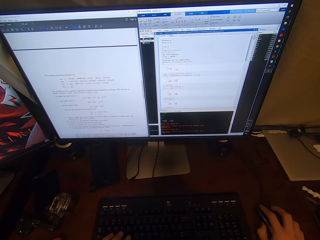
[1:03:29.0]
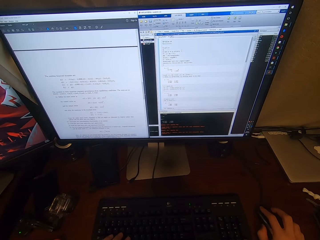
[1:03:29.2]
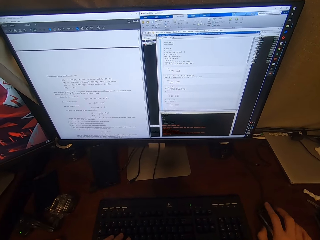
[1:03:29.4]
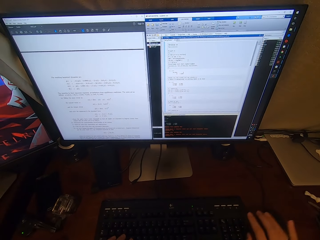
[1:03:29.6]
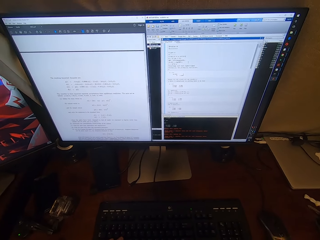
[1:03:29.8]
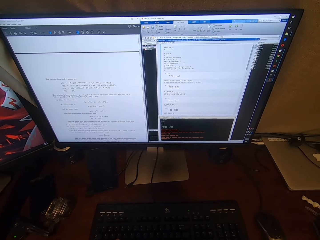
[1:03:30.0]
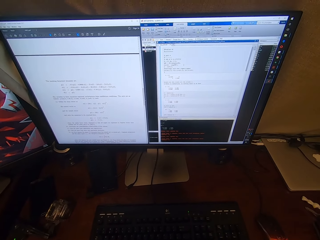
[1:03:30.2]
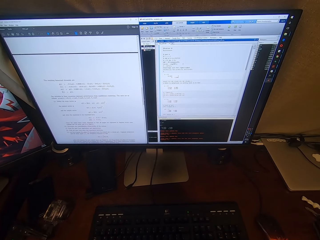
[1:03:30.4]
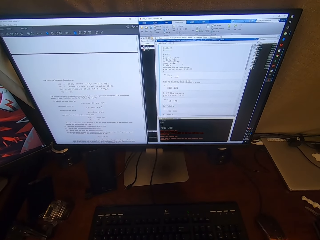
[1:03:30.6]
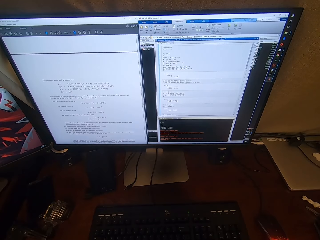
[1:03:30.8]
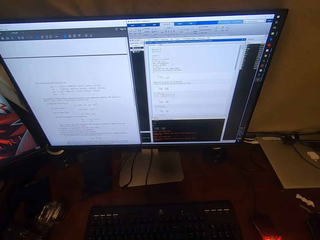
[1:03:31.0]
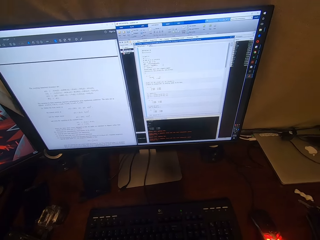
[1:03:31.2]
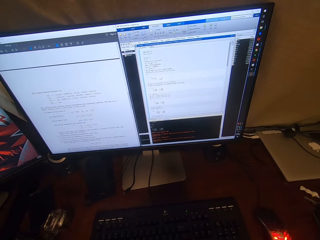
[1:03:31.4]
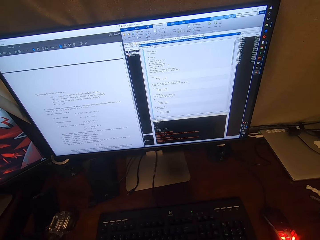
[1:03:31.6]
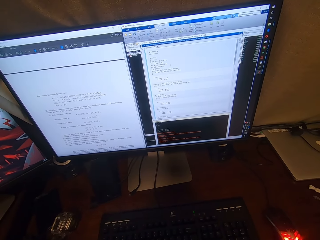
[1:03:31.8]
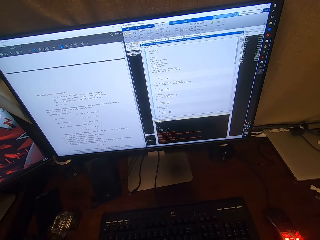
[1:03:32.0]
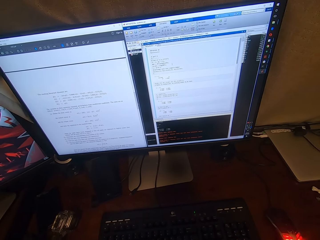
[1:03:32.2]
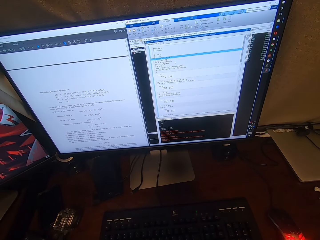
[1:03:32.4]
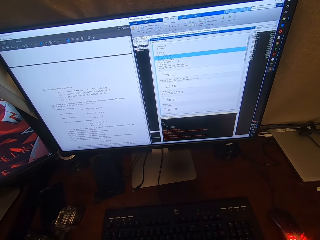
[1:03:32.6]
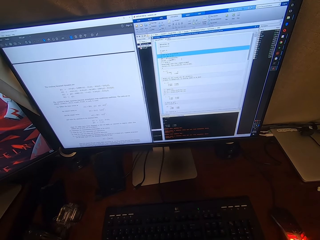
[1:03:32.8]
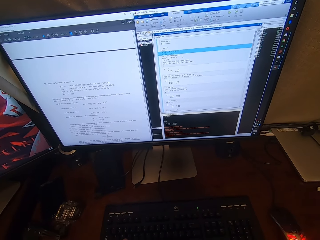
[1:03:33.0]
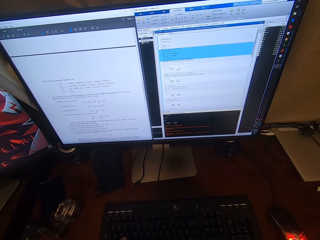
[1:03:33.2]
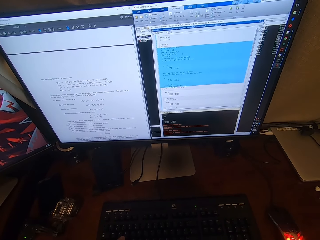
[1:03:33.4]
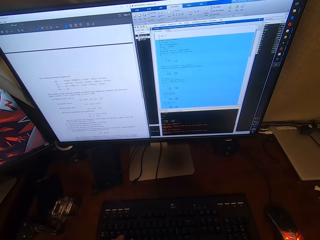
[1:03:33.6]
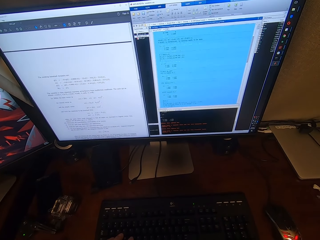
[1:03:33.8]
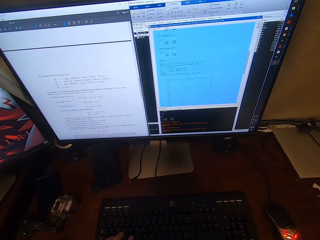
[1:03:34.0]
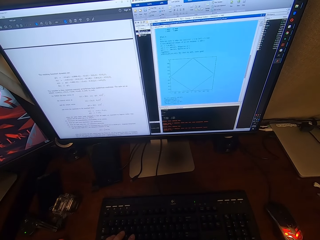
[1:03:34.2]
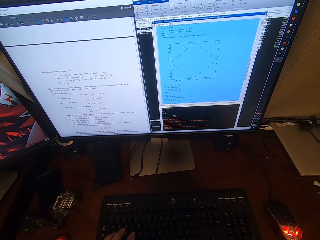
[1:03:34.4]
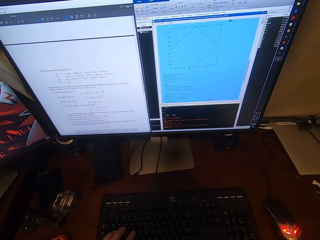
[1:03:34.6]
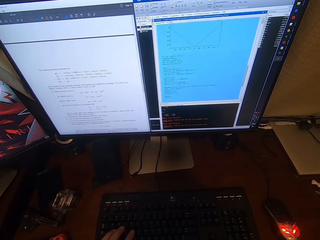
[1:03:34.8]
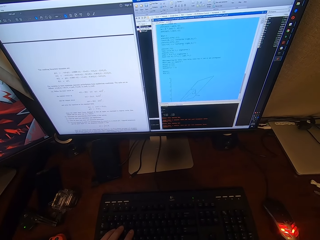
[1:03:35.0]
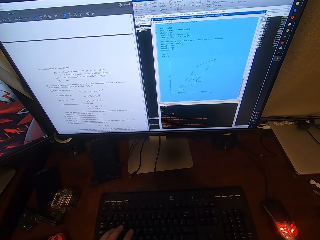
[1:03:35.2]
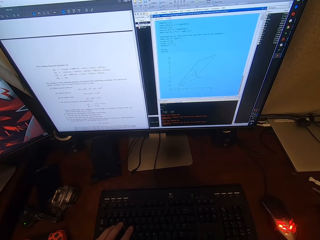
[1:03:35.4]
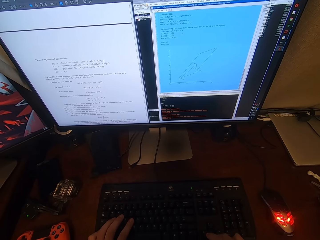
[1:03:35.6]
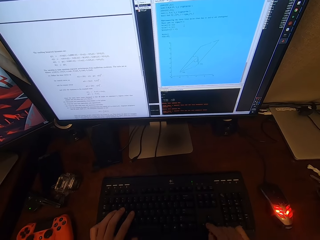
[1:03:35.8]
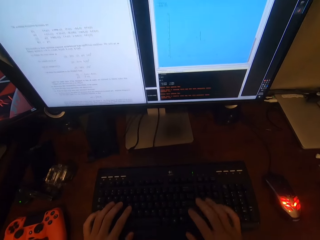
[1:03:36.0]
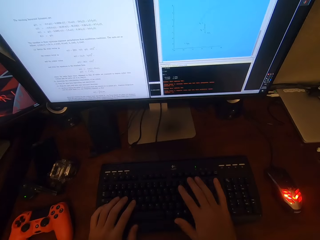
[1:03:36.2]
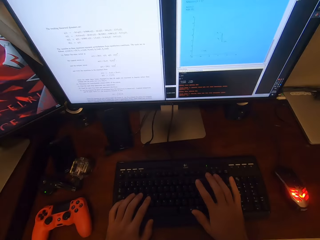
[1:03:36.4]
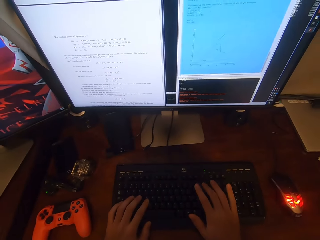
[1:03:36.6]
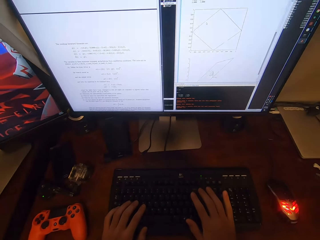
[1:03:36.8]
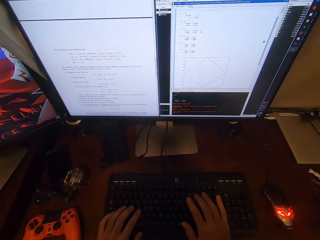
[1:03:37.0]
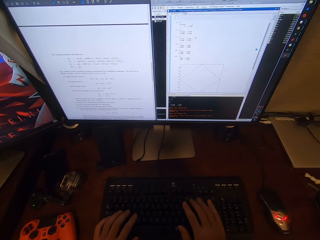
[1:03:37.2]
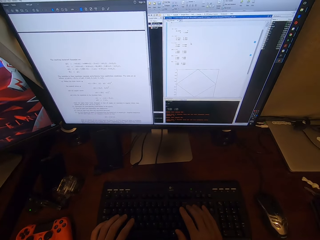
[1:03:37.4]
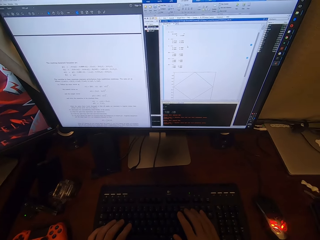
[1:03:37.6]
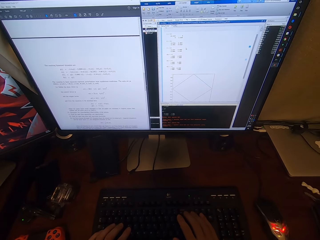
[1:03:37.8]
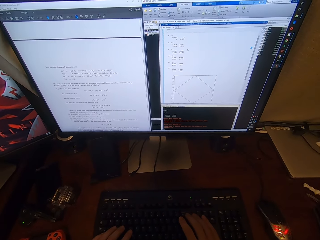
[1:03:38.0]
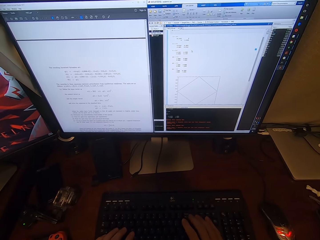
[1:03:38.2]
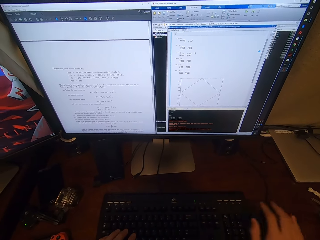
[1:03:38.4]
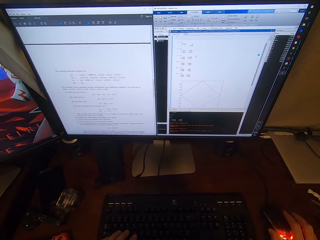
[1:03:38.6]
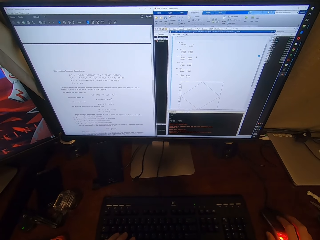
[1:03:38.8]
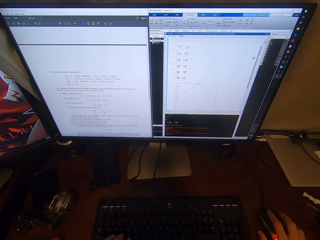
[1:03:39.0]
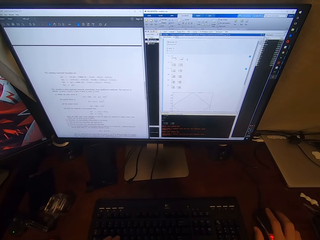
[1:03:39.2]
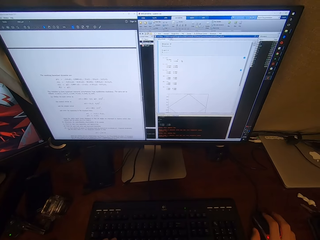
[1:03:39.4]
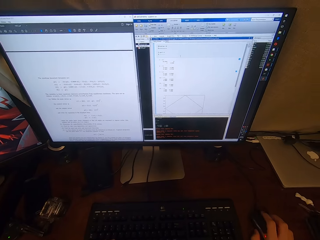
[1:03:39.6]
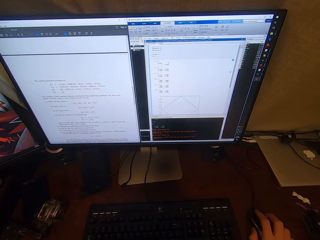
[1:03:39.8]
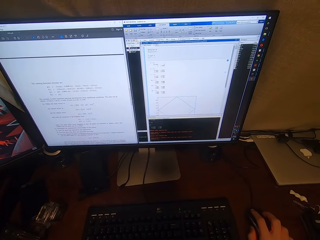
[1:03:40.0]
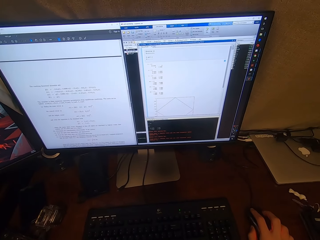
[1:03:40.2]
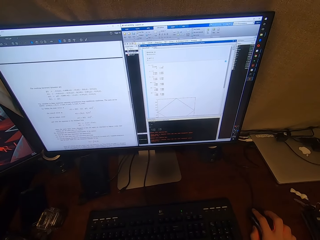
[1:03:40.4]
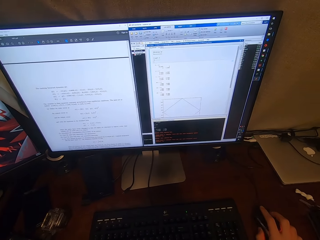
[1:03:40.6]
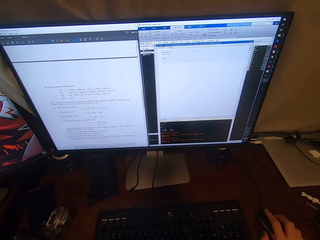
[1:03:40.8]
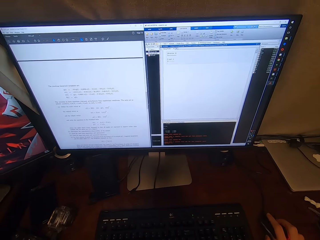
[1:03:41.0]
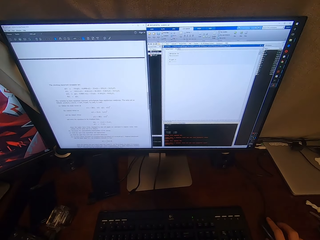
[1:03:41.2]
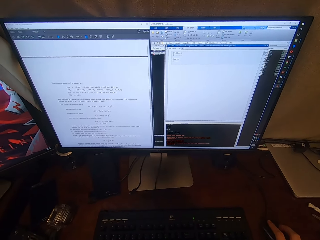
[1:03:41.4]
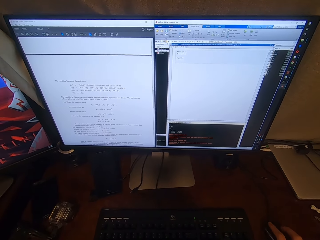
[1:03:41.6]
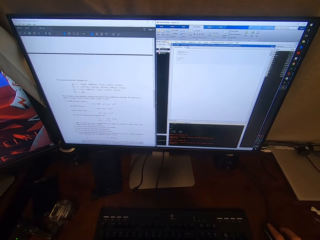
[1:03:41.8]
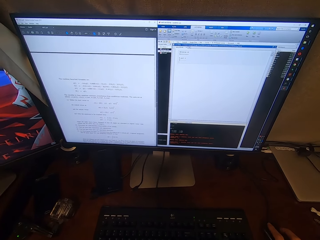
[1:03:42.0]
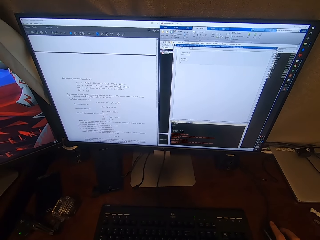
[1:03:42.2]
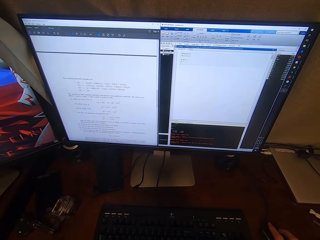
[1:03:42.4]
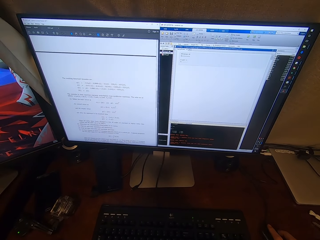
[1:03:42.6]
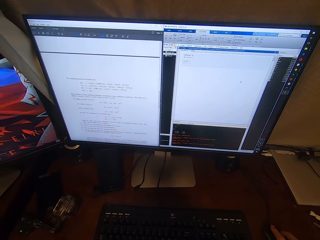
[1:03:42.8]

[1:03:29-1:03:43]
The camera wearer moves the mouse cursor on the screen. They press on the keyboard keys of the desktop. They operate the desktop with the mouse. They hold the mouse. They move the mouse cursor on the screen.

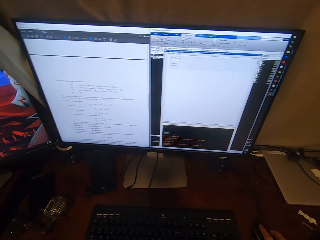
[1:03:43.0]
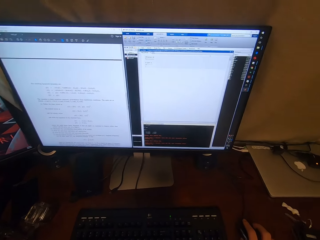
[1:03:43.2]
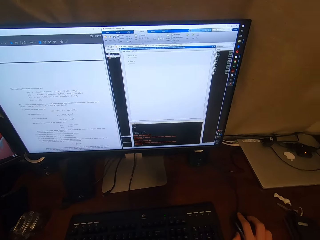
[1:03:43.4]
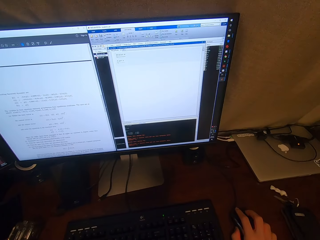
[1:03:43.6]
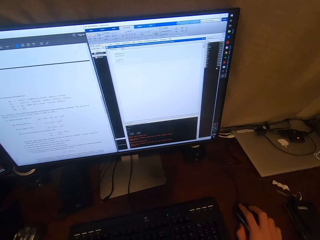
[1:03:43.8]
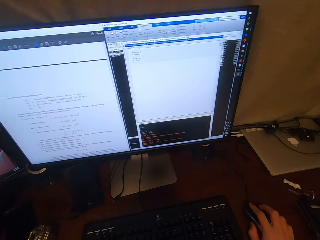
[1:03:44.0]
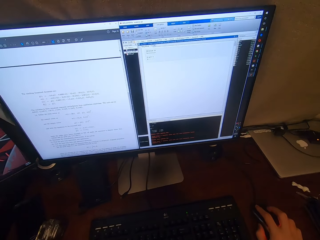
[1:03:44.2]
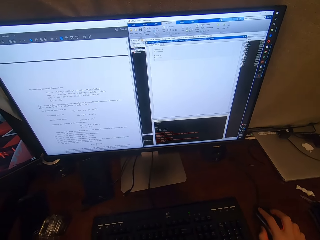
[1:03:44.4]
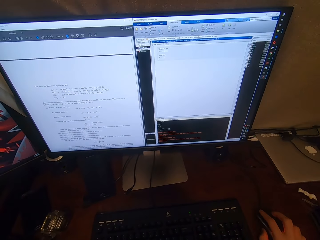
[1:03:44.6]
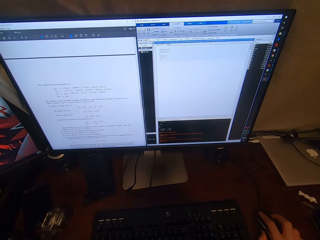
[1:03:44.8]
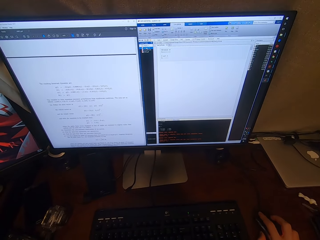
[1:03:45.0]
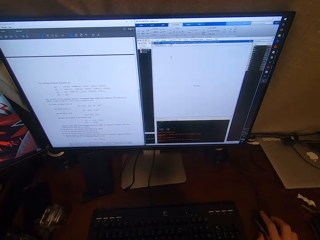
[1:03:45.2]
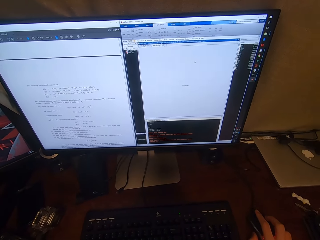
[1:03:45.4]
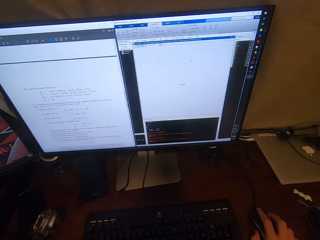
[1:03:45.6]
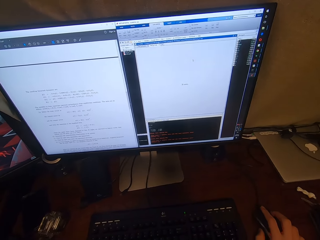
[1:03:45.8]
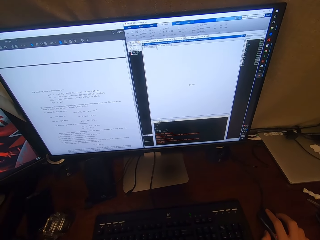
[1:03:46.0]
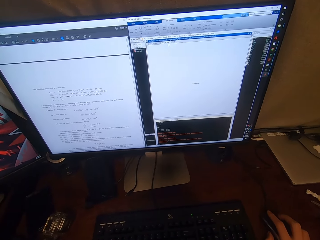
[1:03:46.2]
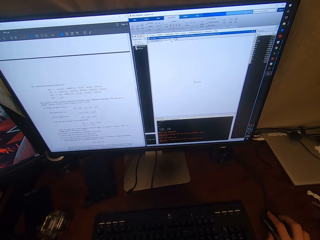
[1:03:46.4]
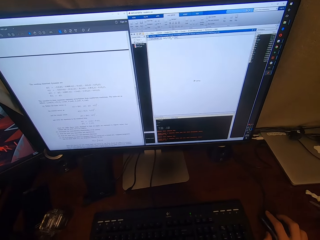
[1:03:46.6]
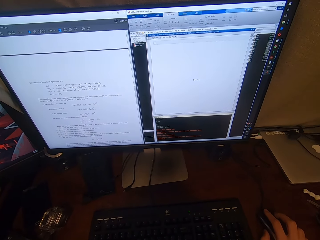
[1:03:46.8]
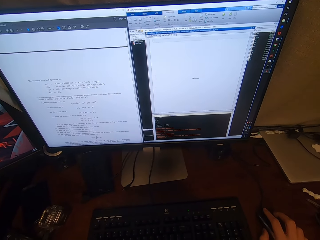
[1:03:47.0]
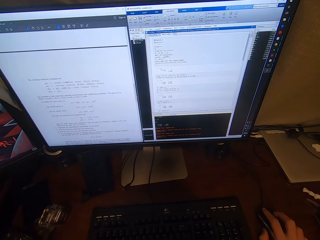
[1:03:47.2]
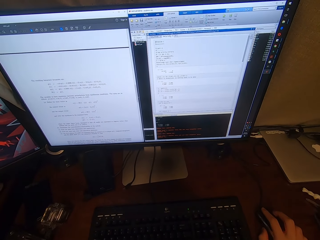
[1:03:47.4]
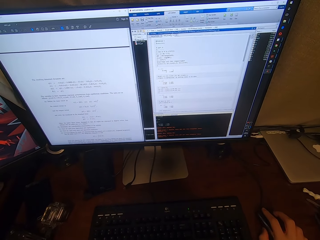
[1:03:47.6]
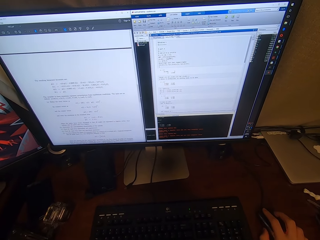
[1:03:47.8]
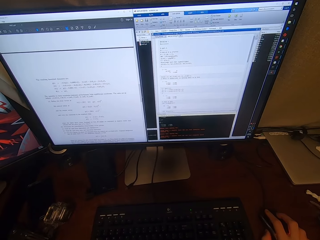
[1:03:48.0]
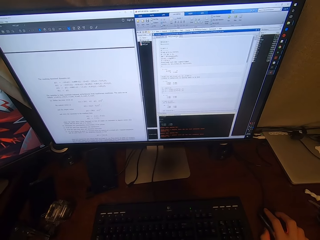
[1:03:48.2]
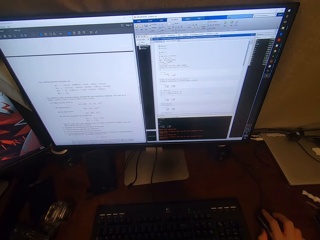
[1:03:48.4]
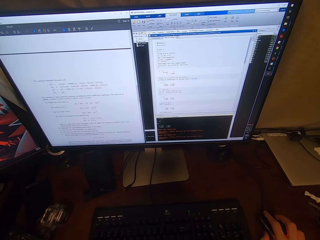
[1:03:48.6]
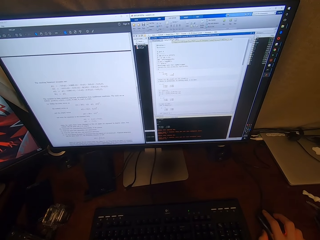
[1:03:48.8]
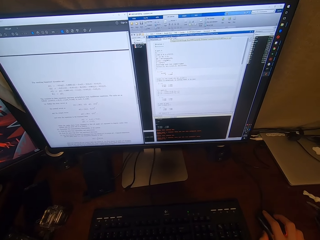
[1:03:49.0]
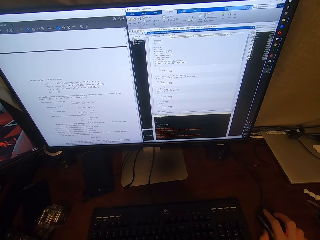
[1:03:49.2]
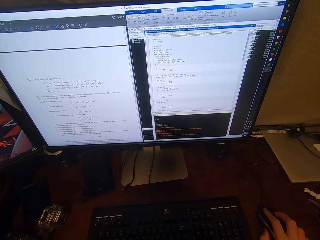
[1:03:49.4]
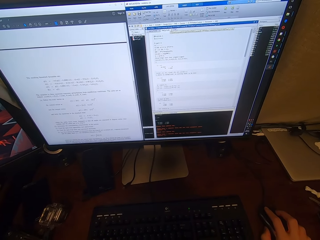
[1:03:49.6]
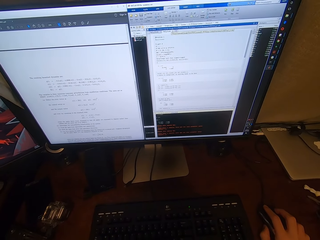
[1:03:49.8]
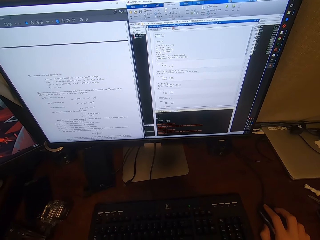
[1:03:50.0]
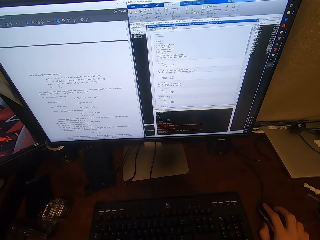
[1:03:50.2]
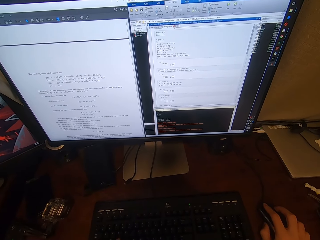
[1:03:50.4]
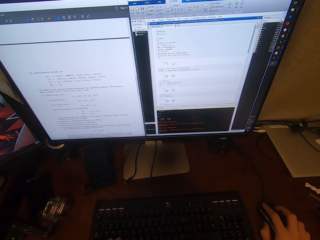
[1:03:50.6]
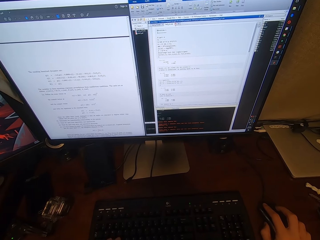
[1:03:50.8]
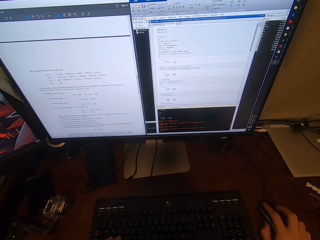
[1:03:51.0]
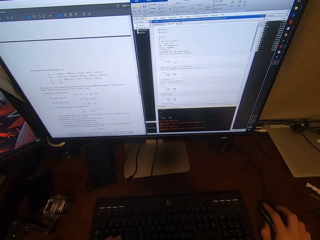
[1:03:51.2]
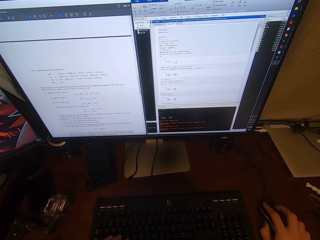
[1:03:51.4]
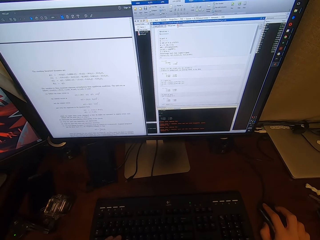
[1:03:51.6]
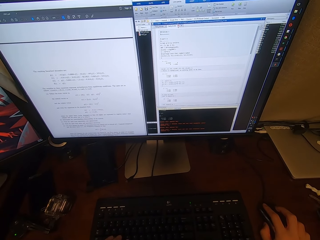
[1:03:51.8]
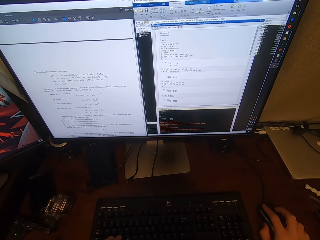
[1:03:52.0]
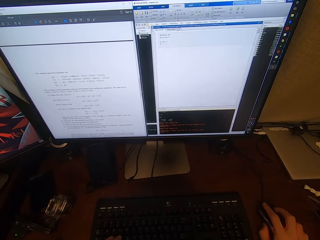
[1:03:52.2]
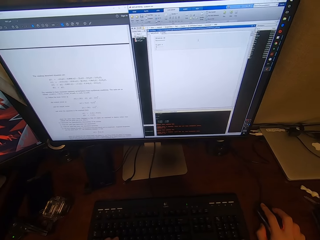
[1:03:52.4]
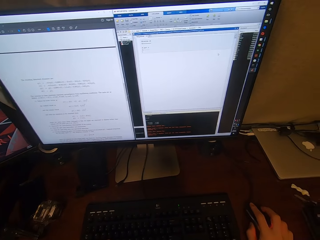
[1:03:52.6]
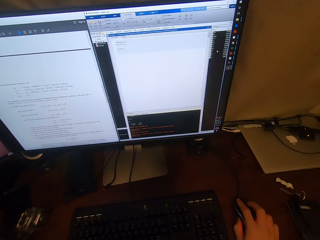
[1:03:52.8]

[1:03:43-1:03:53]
The camera wearer turns around. They move the mouse cursor on the screen.
